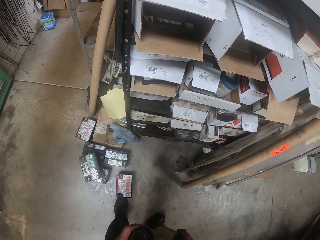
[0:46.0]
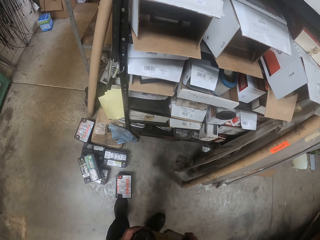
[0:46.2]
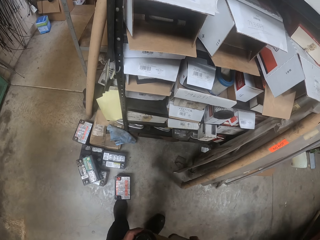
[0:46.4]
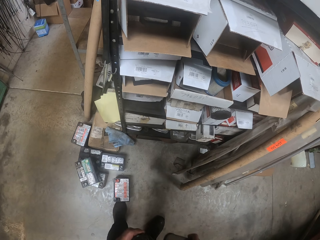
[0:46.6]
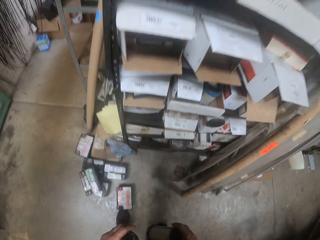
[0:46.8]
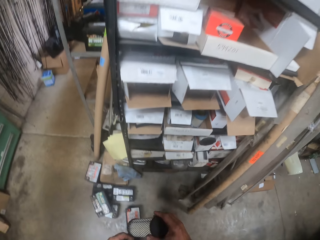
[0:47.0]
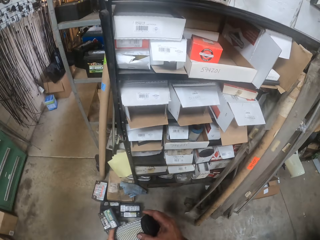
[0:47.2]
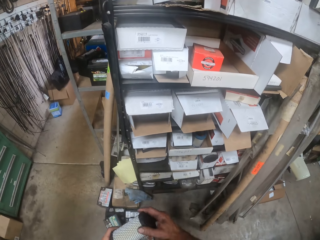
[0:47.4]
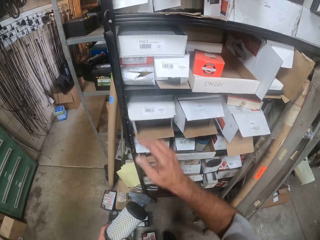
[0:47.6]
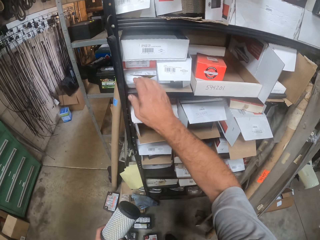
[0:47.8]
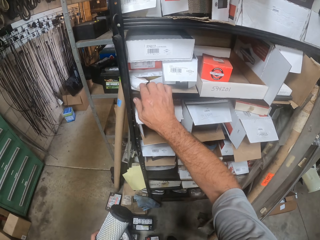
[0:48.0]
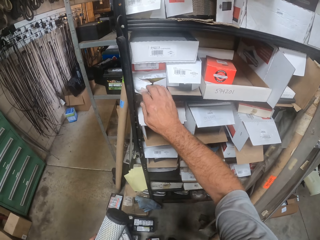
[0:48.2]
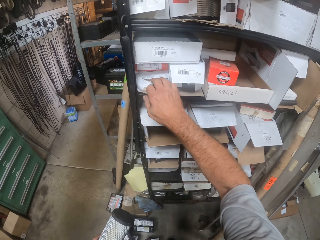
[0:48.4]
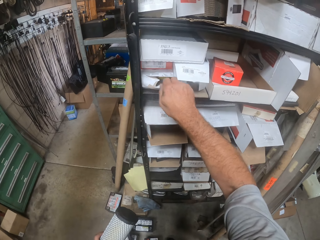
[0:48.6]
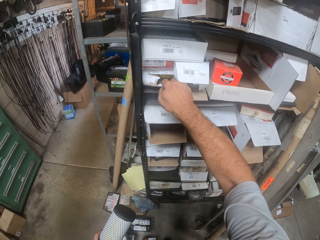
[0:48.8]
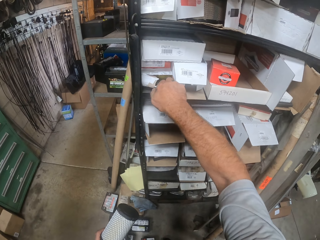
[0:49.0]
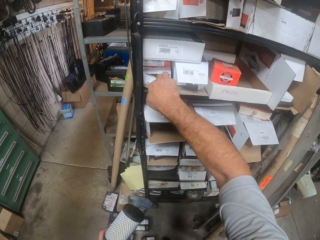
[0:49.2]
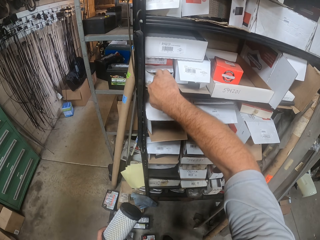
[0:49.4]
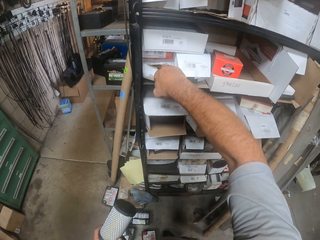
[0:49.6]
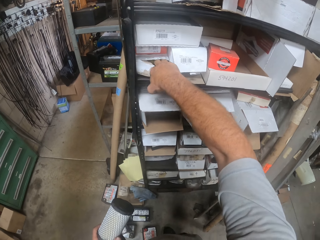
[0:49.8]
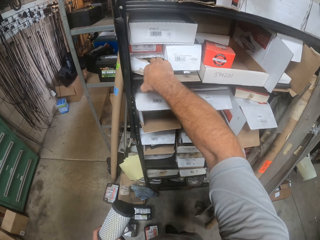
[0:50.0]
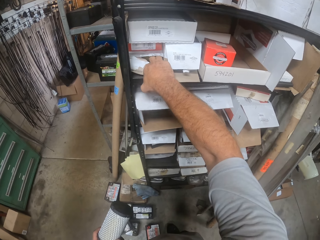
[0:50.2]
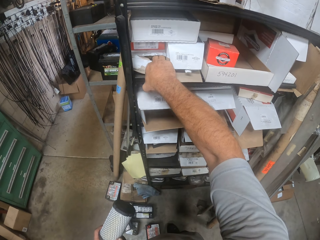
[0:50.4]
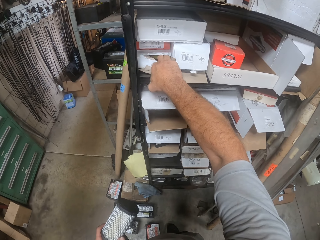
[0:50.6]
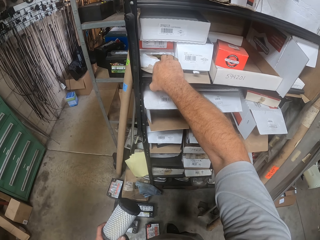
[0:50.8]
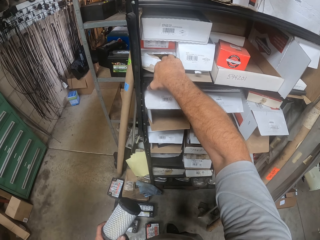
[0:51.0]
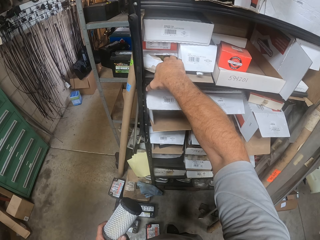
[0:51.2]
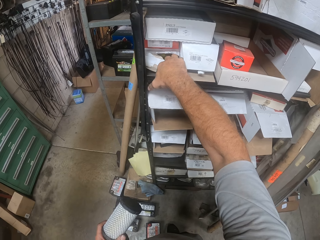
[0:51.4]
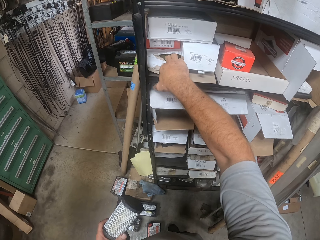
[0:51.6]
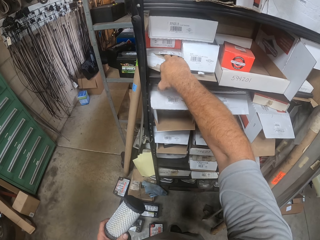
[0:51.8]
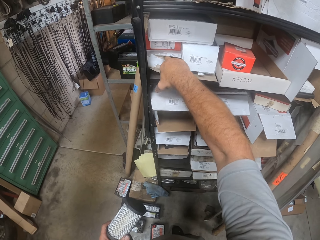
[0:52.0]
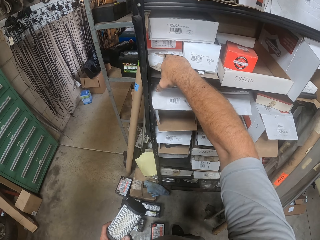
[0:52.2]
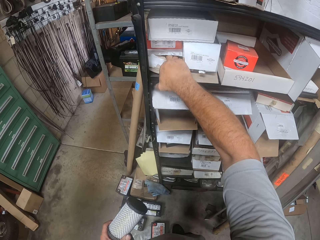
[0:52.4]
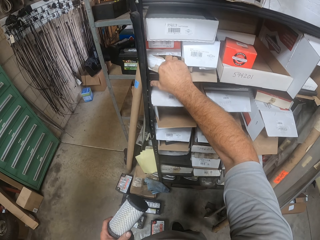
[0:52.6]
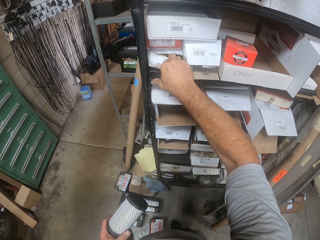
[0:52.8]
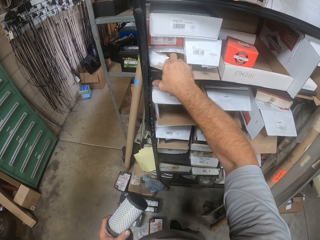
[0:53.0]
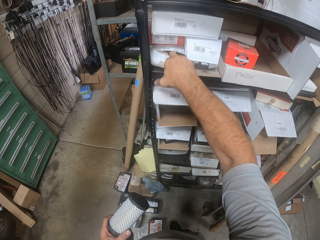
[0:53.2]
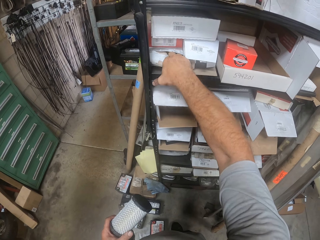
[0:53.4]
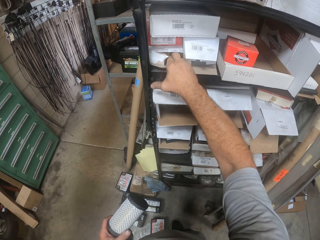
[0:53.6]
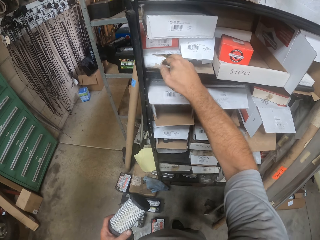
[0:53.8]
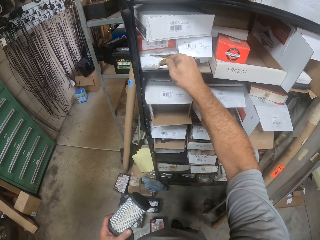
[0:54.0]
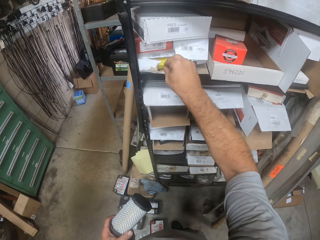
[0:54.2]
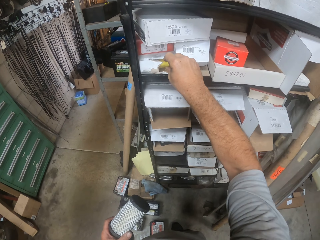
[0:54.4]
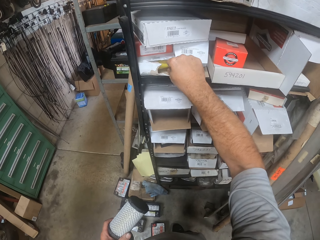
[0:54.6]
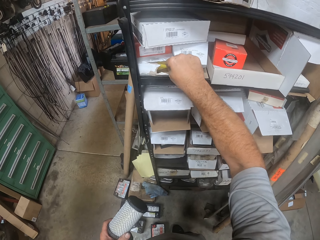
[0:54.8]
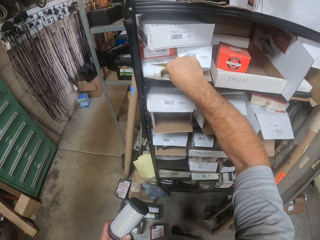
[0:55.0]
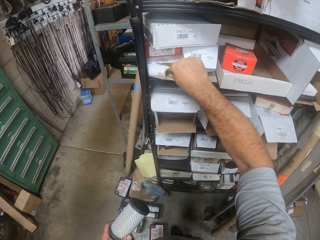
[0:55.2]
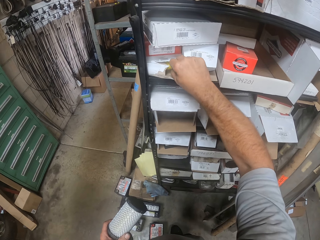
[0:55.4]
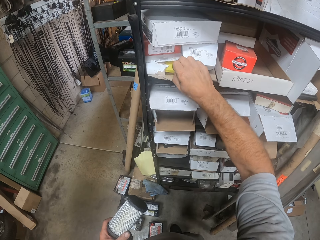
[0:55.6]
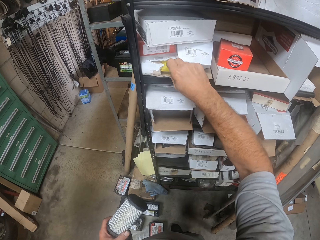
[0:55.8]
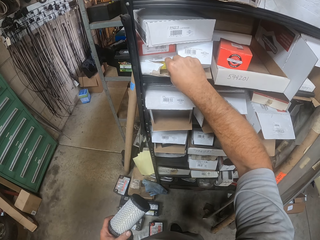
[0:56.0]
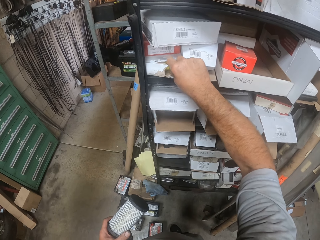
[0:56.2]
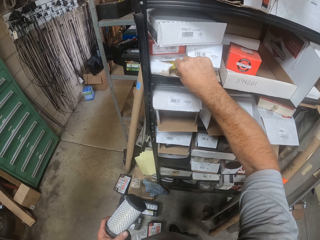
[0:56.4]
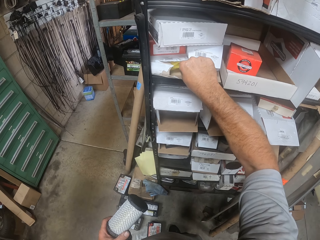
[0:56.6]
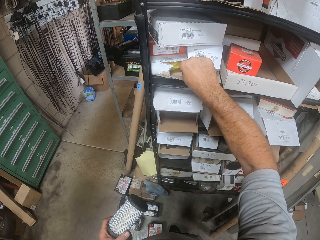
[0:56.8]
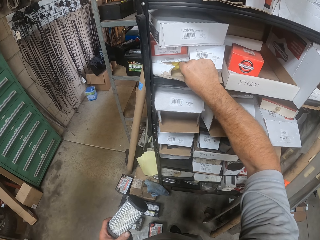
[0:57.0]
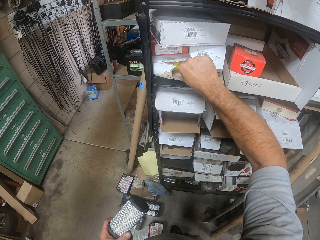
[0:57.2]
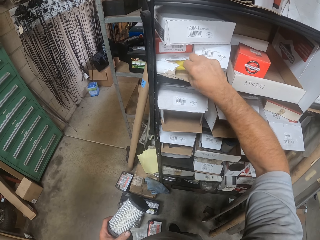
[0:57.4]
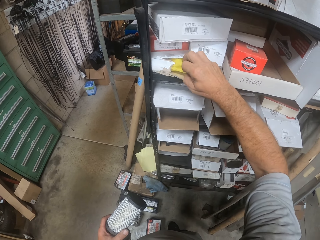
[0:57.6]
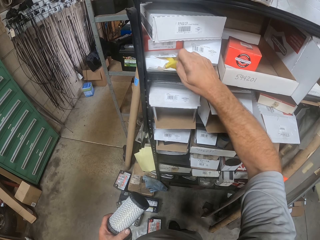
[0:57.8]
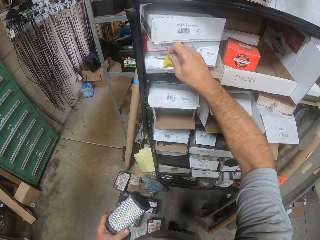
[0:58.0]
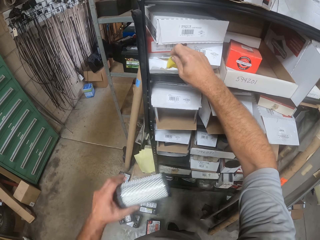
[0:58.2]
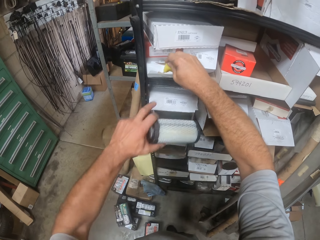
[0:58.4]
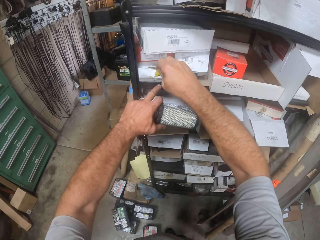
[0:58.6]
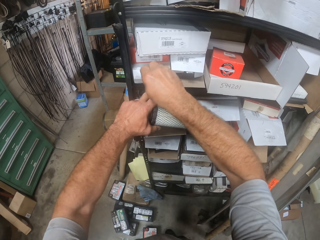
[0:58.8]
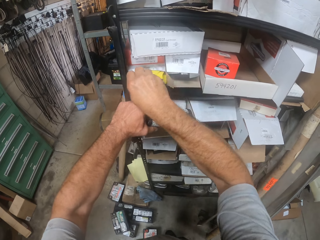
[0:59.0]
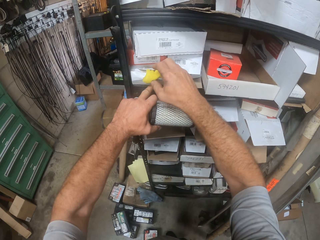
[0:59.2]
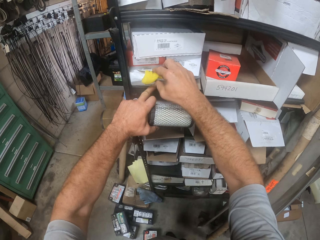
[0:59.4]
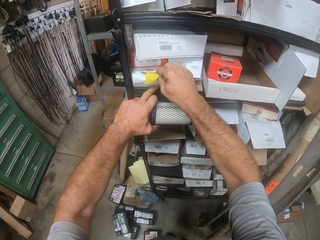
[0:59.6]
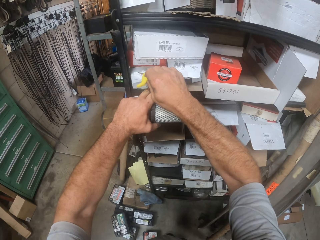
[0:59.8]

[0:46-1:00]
The camera wearer removes a polythene bag from the carton. They put the right hand in the carton in the shelf. They remove an air filter foam from the carton.

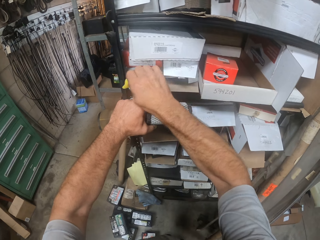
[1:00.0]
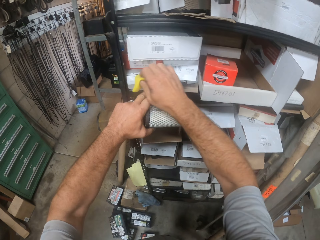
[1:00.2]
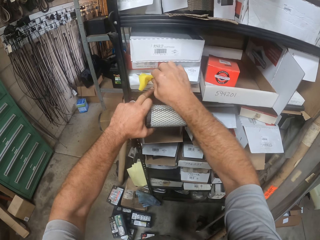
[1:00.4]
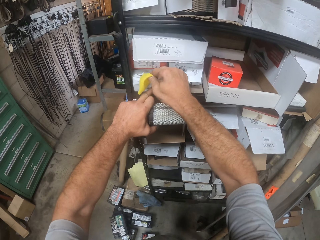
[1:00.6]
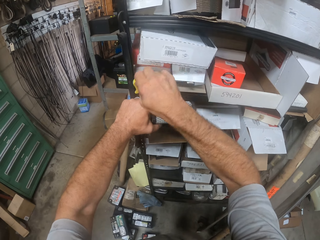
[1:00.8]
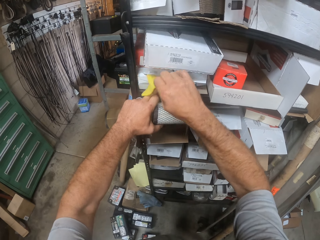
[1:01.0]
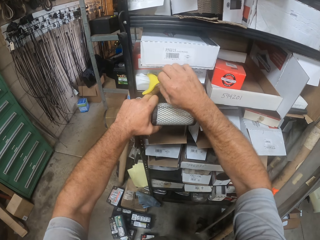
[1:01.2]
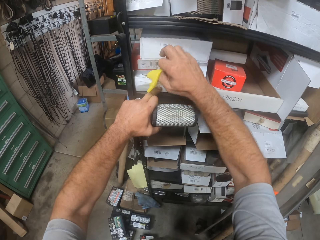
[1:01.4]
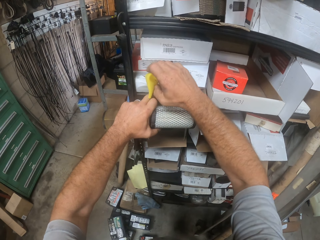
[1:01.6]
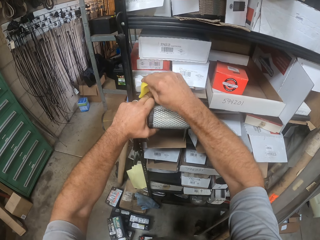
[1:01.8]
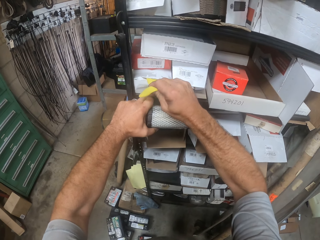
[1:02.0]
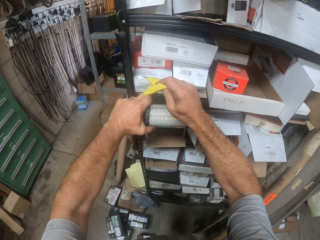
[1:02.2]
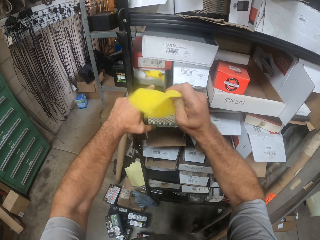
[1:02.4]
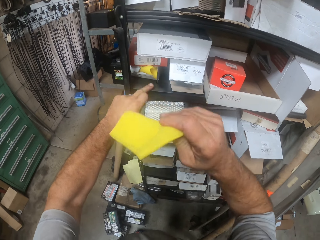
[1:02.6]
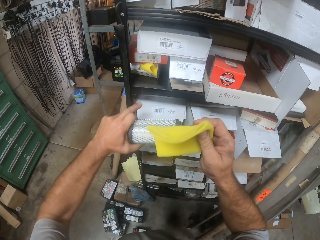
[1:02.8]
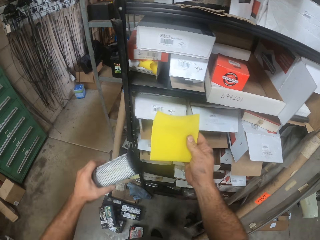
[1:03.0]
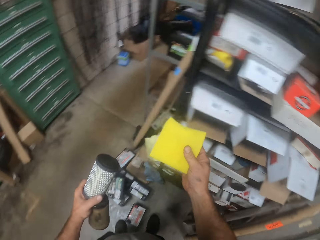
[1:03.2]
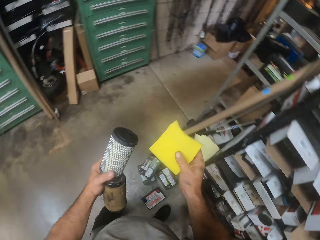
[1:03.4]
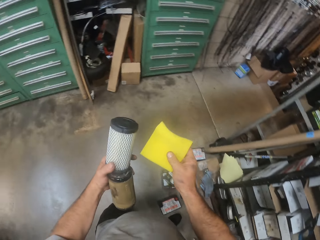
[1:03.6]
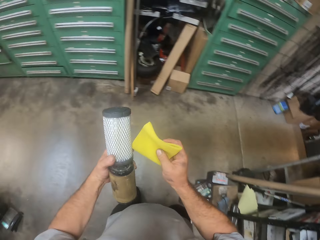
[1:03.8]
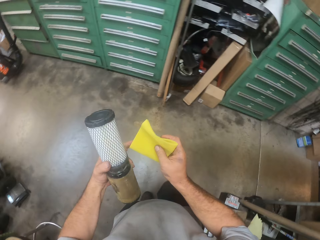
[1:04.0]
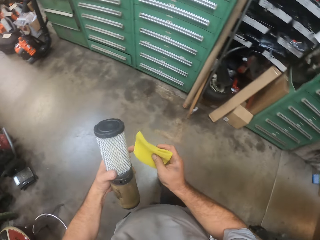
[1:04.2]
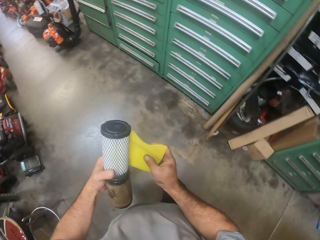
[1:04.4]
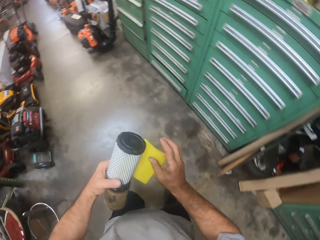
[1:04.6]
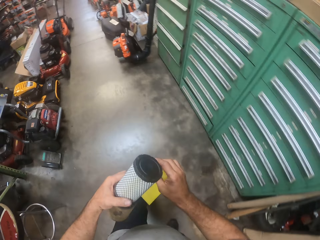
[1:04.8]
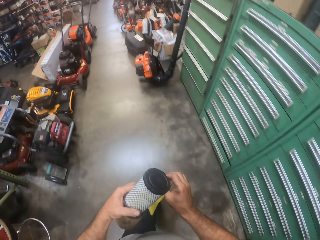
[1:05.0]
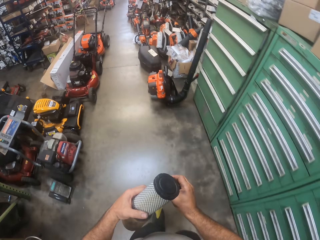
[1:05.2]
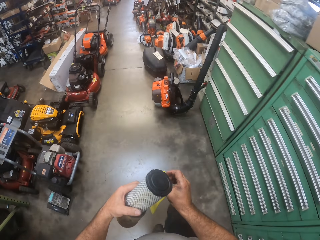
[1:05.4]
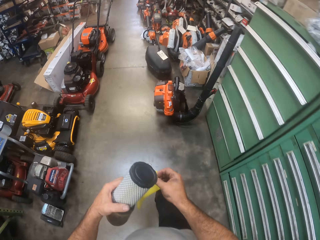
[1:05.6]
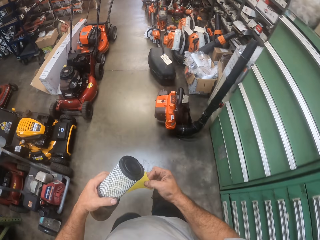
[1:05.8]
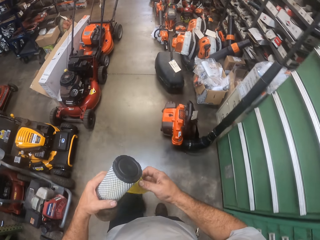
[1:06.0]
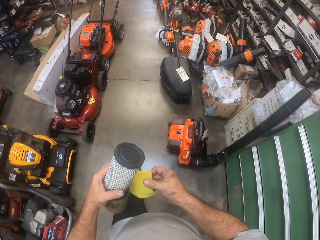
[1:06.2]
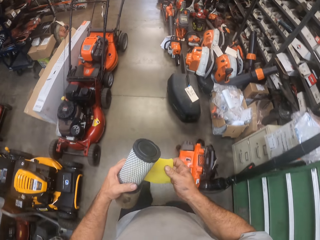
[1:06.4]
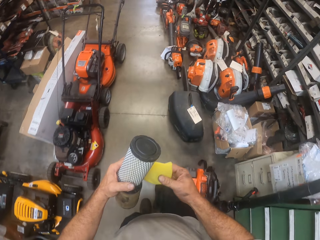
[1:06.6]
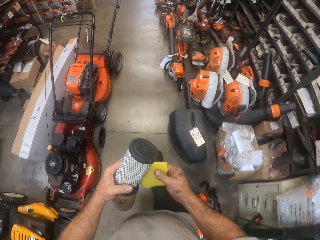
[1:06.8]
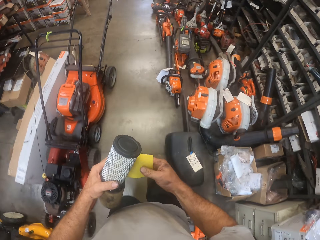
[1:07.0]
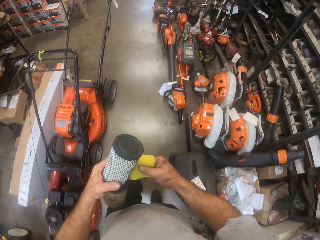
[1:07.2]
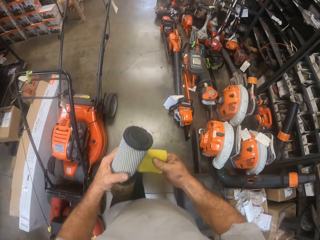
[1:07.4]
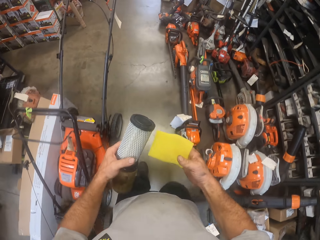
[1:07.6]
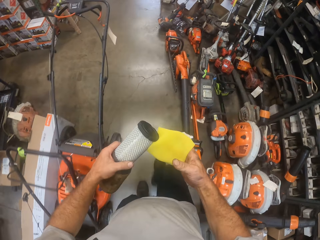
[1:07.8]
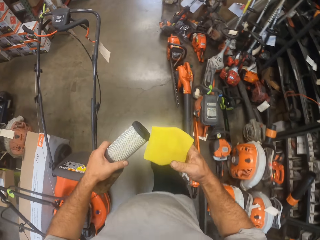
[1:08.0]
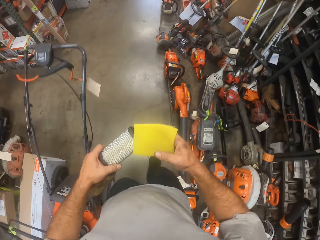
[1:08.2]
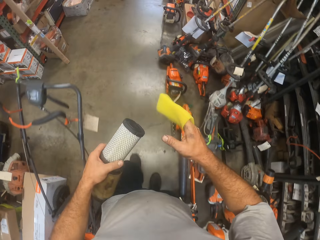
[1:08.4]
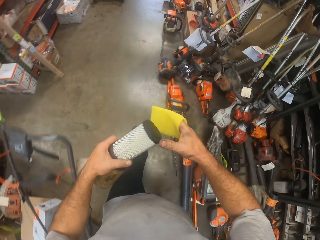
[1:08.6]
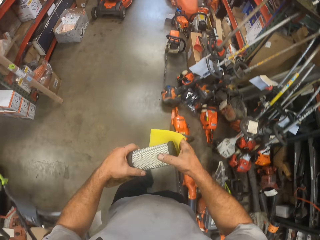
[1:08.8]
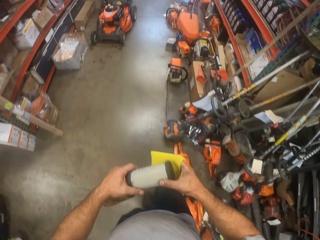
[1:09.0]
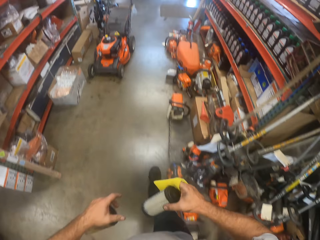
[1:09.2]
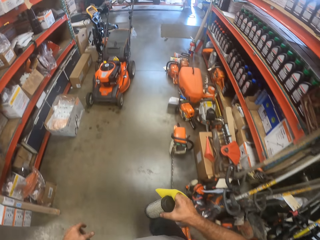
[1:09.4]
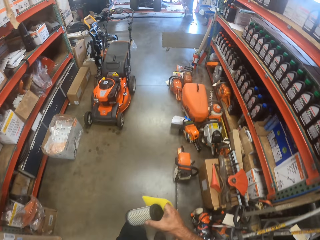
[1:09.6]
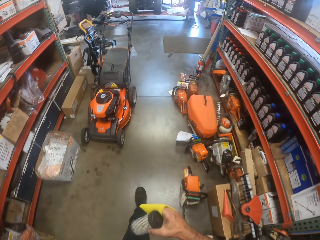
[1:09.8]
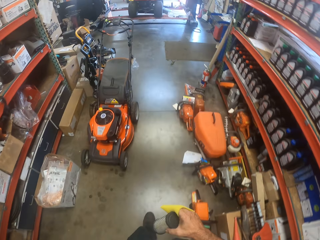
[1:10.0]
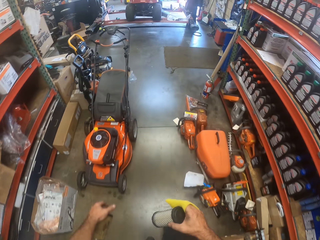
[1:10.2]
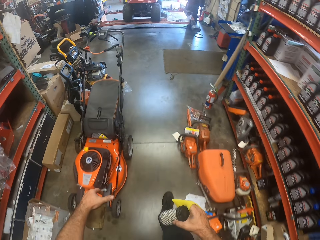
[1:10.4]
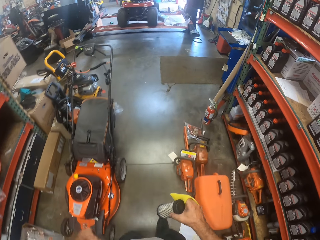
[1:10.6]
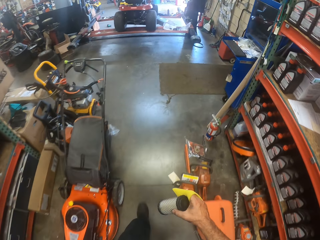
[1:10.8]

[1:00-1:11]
The camera wearer walks around the workshop. He walks away from the shelf. He passes one of the air filters from his left hand to his right hand.
